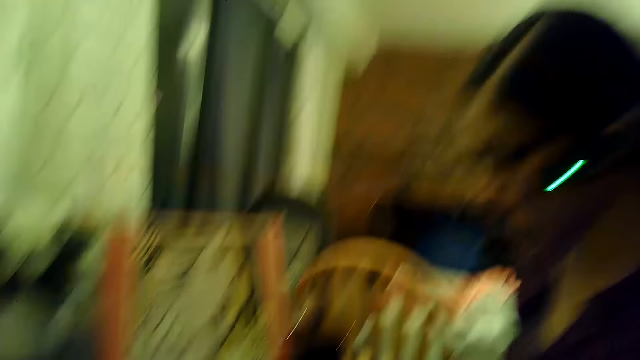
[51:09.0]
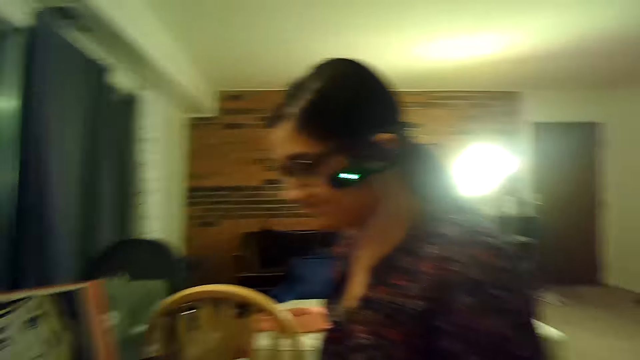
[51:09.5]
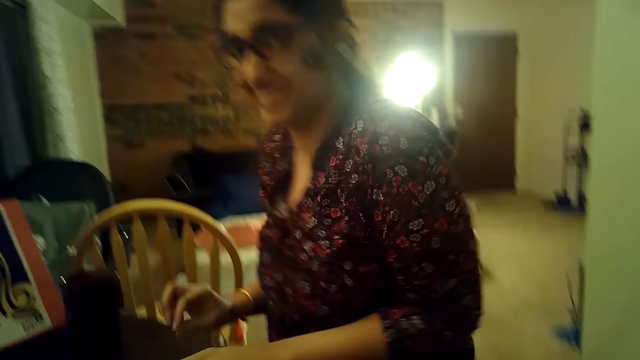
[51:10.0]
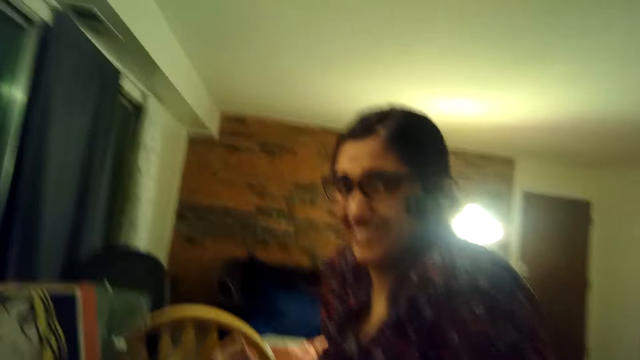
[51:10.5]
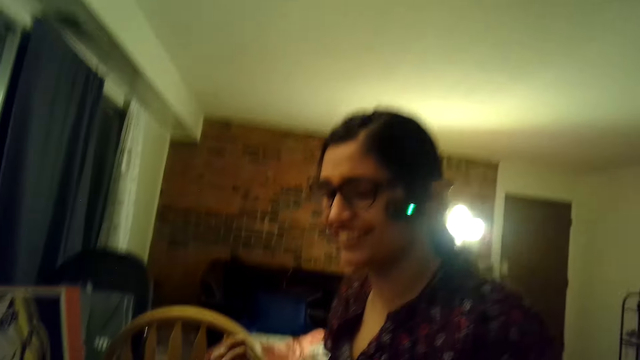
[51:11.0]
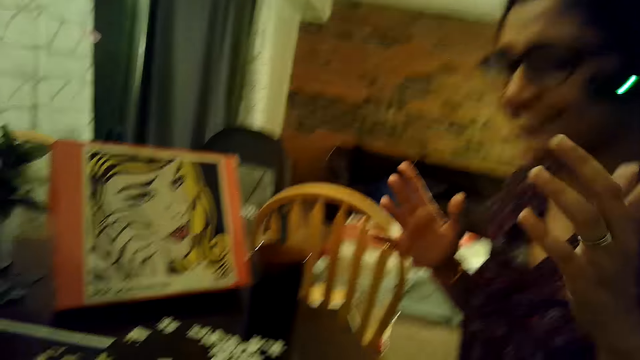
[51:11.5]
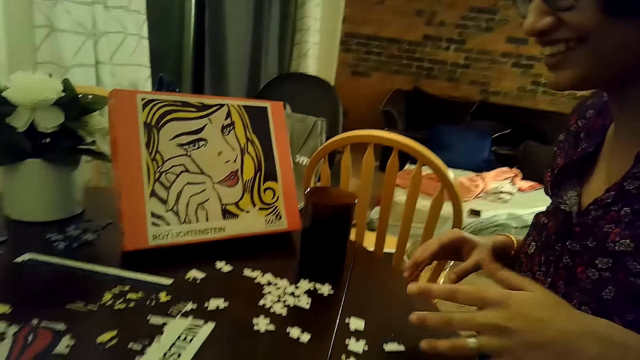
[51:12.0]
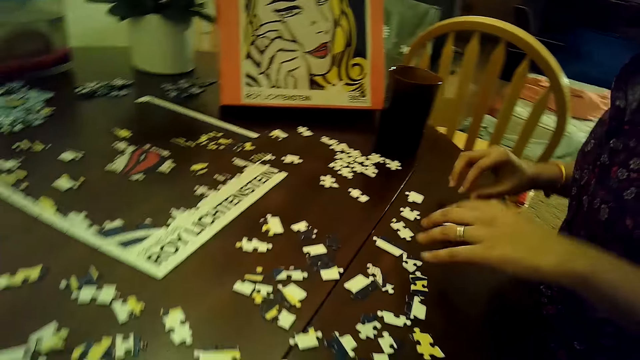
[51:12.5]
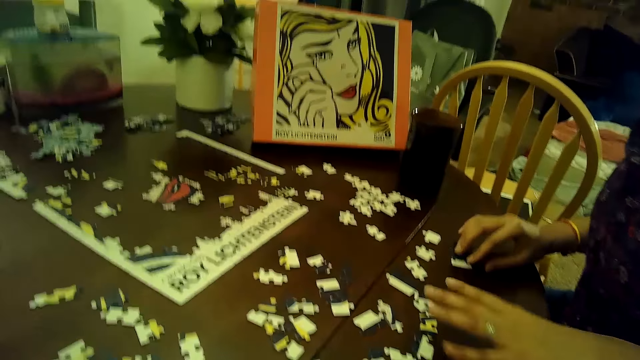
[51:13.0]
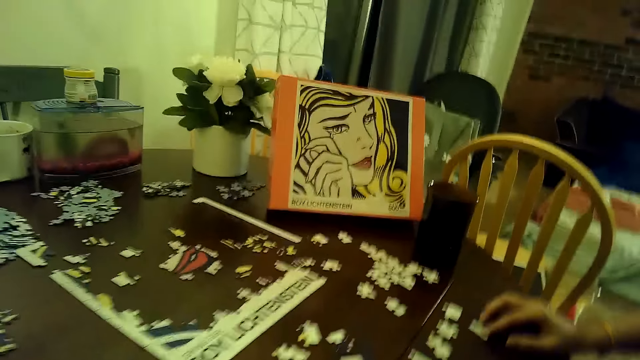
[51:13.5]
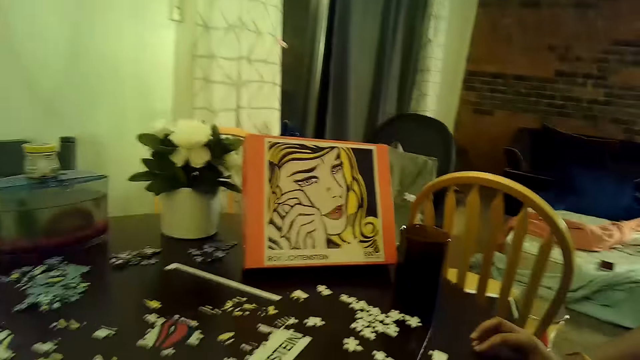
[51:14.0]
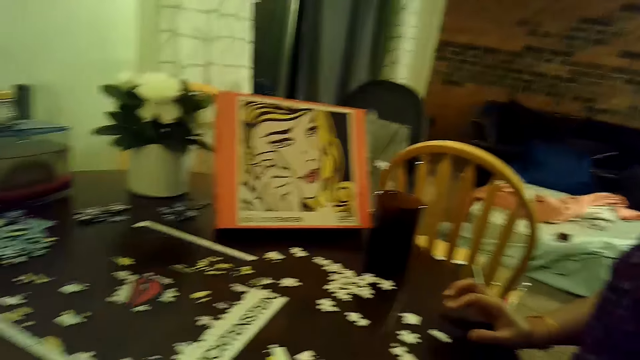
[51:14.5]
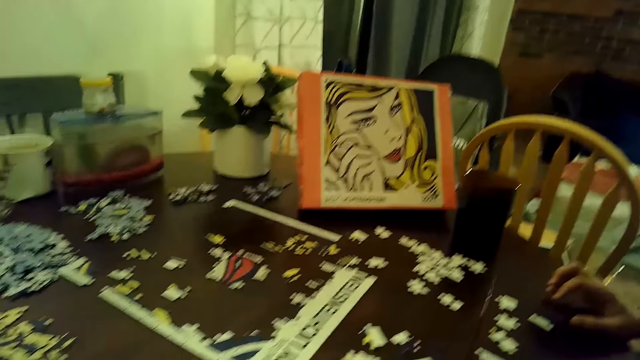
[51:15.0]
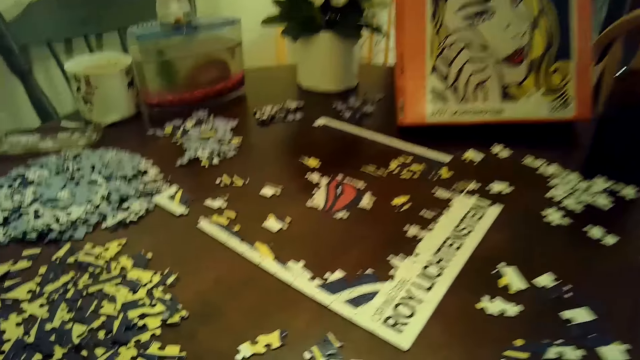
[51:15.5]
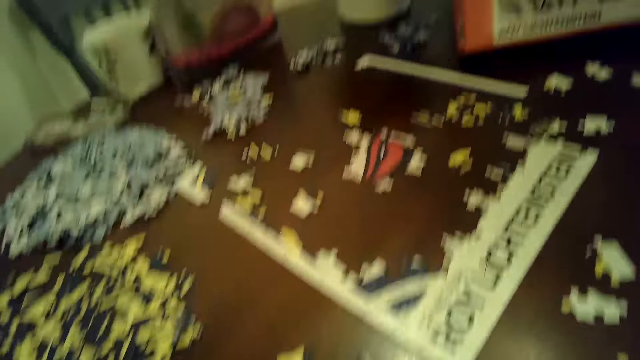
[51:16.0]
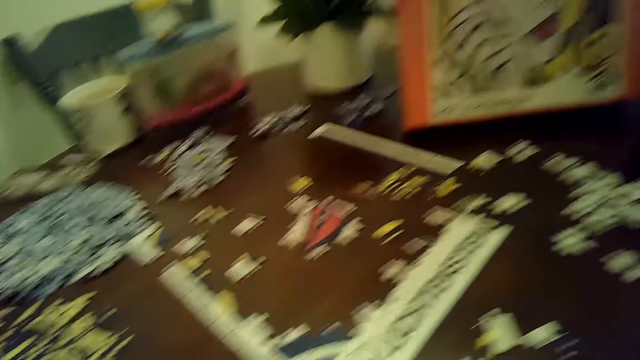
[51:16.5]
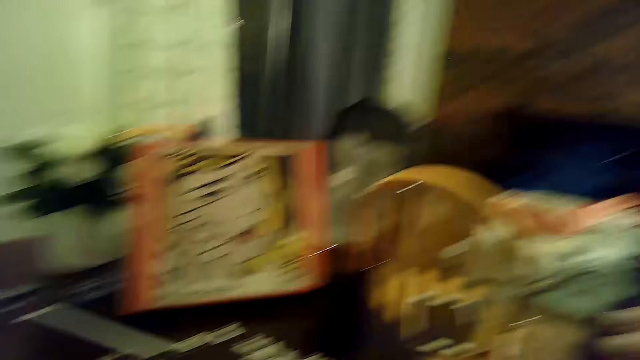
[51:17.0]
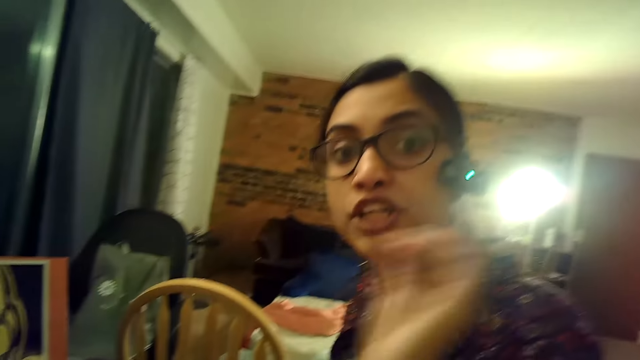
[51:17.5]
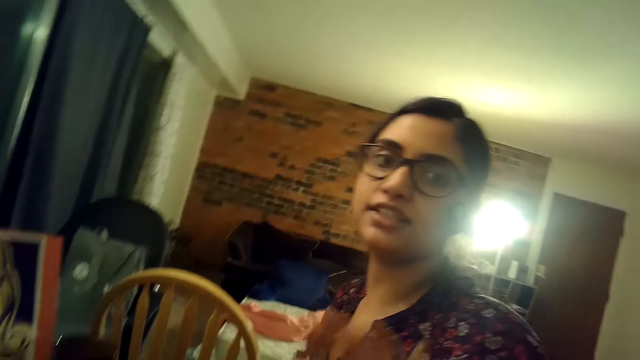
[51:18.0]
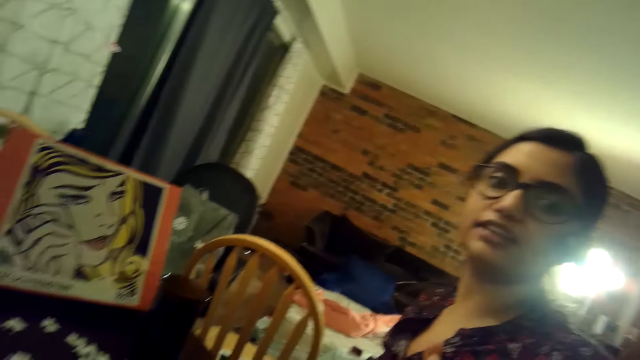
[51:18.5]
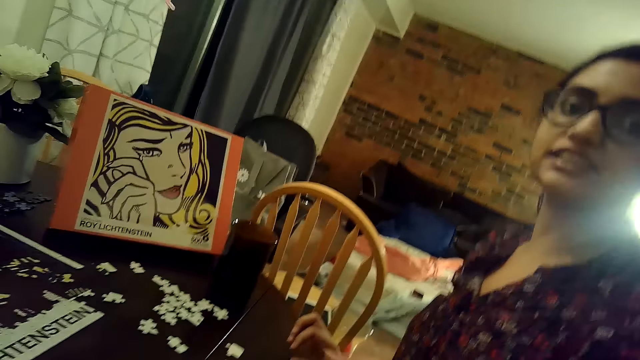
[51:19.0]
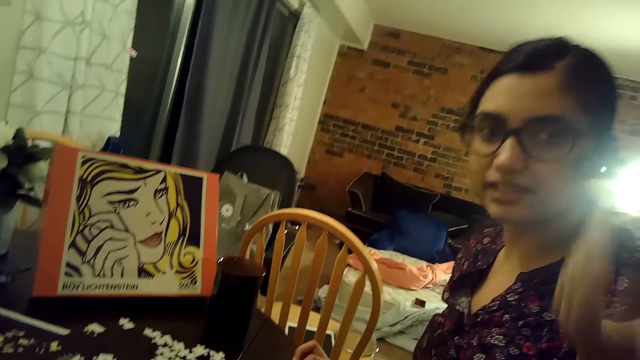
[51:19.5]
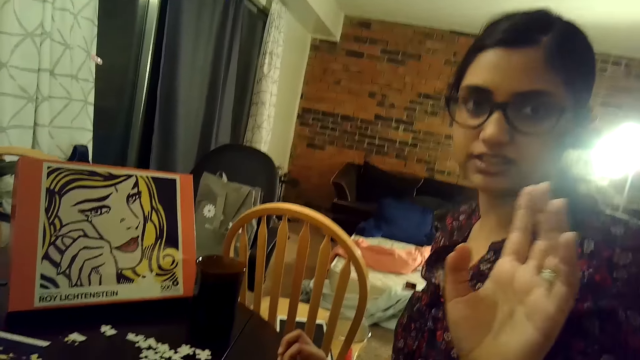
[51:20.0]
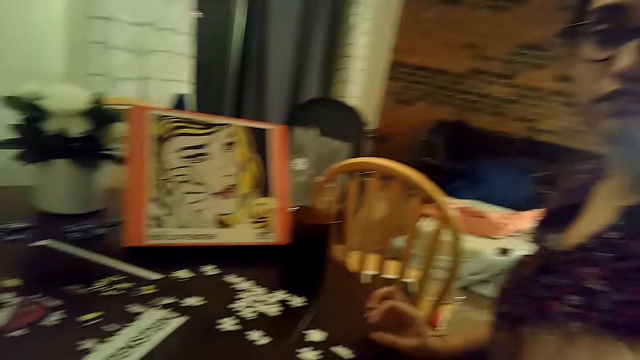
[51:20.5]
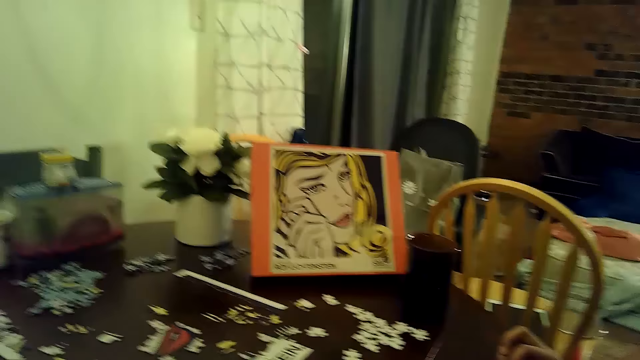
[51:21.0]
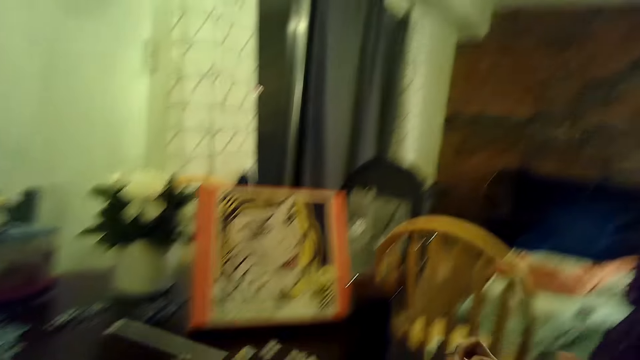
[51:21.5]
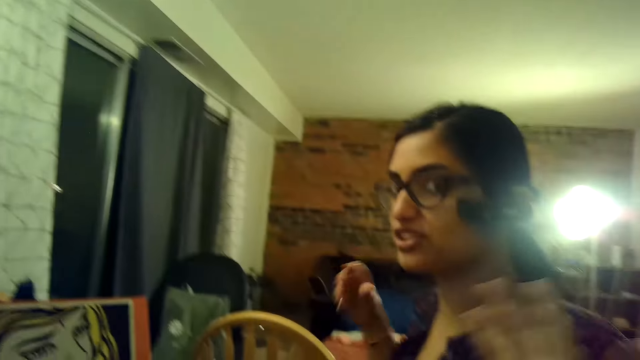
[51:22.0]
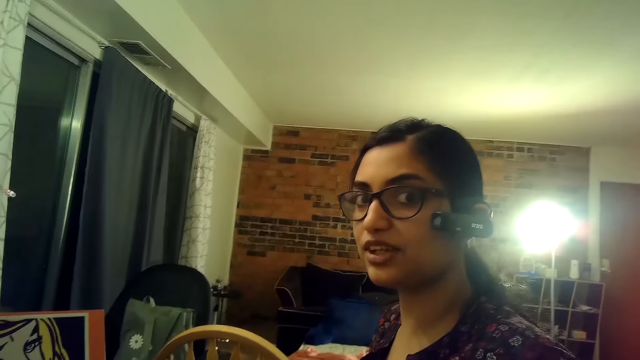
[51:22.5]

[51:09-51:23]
The woman arranges cards on the table and lifts her hands in the air. She moves a puzzle piece with her right hand and arranges cards on the table. She sways her hand in the air and talks to the camera wearer.

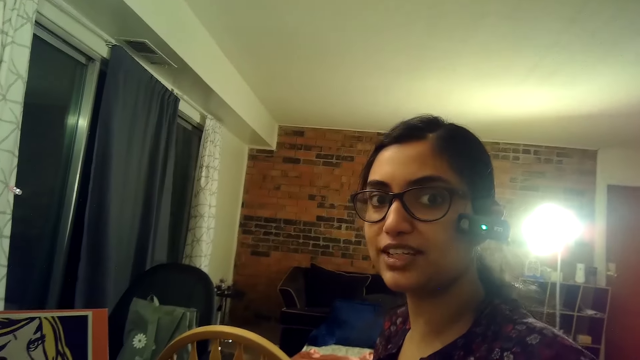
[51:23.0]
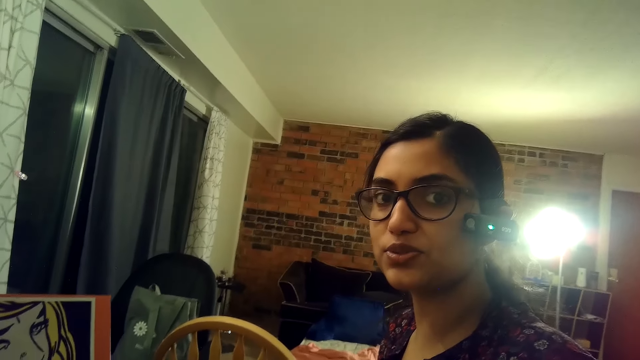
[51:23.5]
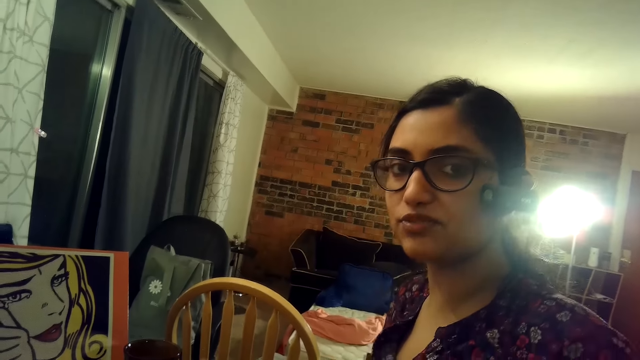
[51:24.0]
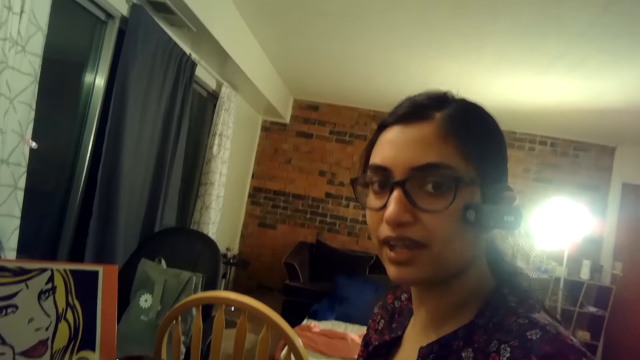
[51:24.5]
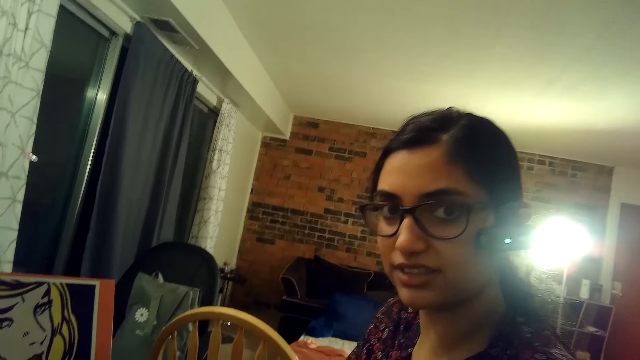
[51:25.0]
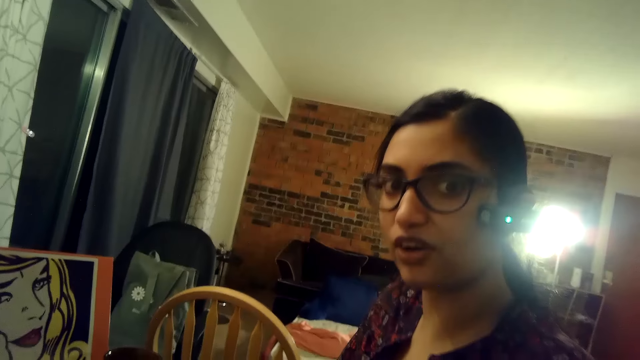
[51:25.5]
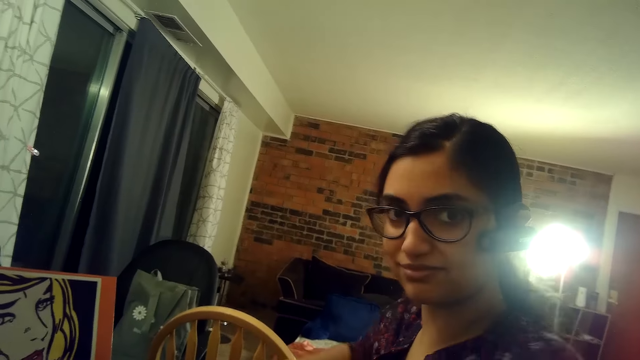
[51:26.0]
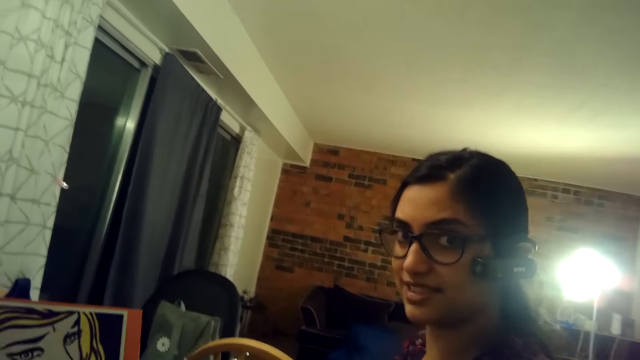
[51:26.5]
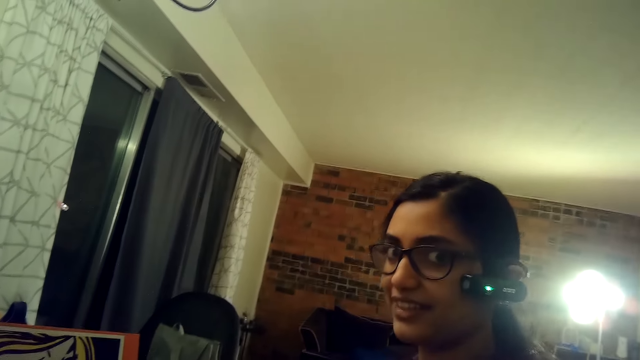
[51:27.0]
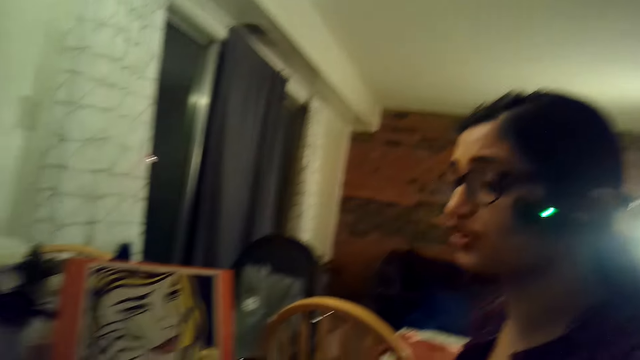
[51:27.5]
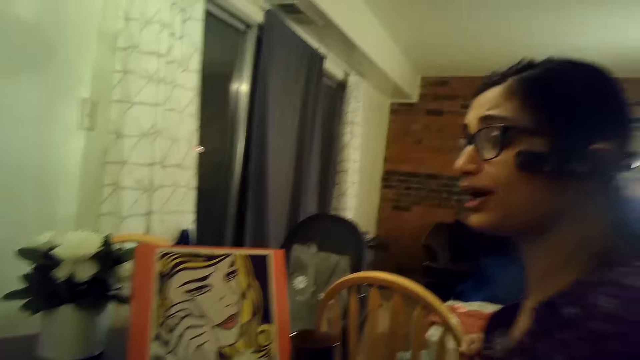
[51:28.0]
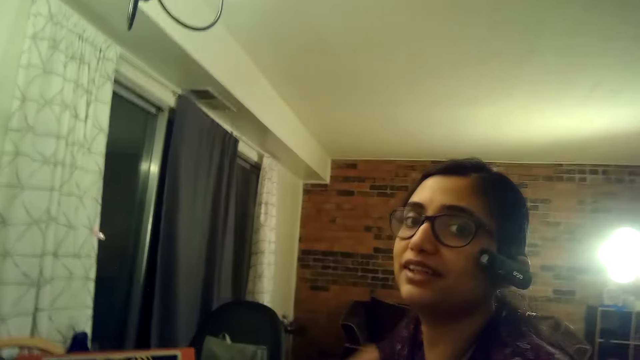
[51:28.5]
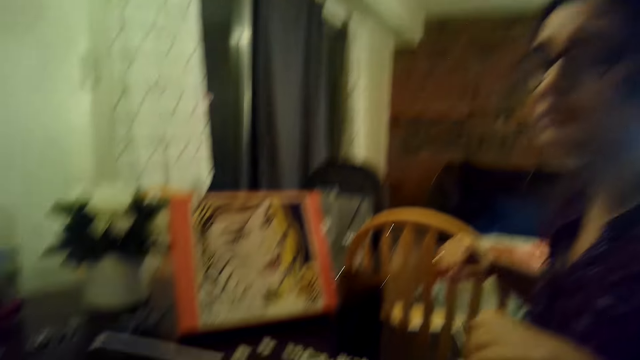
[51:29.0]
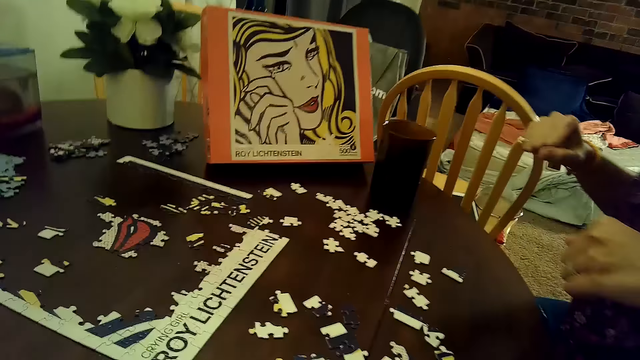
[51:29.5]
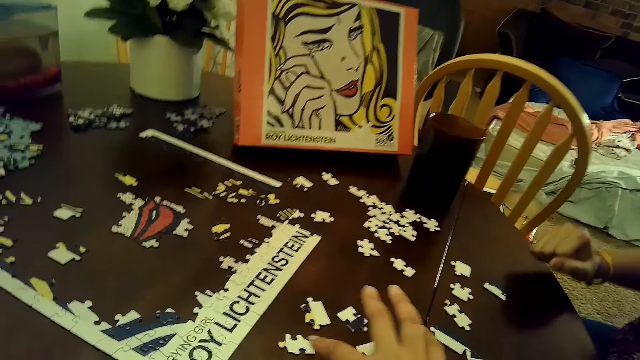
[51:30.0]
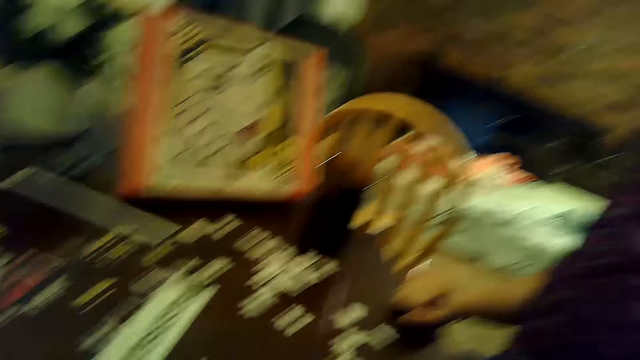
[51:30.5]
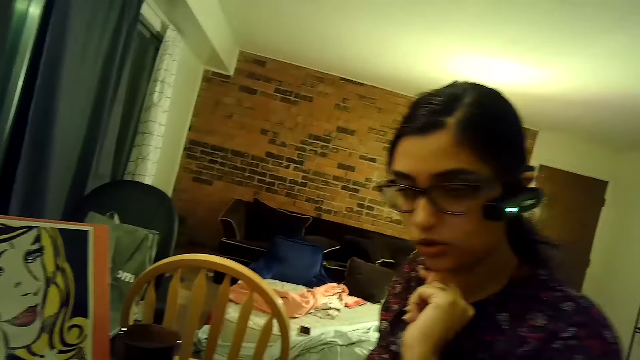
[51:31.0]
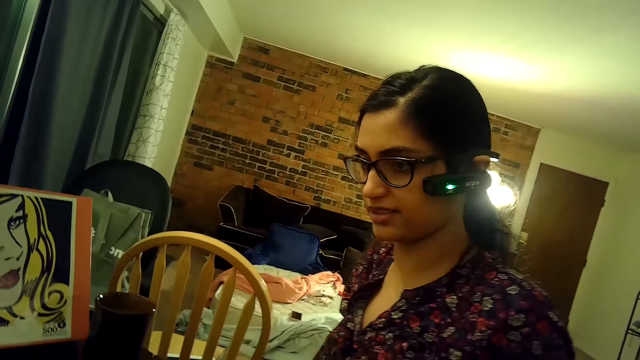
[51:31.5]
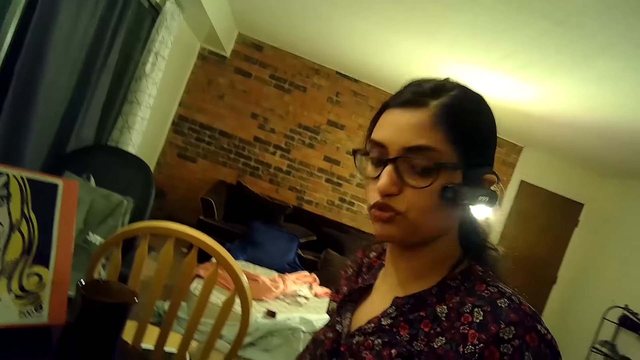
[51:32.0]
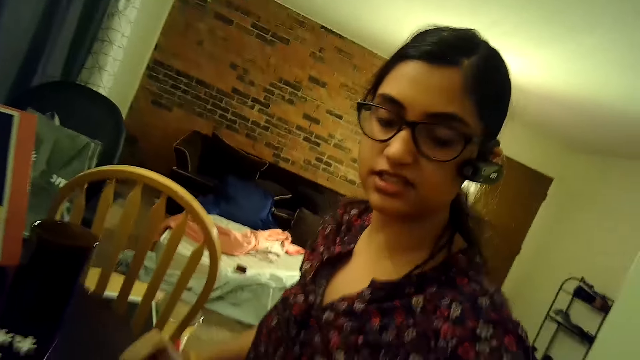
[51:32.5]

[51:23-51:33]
The camera wearer moves a puzzle piece on the table with her right hand.
